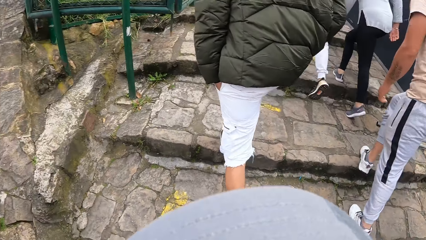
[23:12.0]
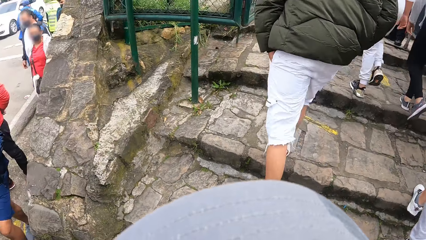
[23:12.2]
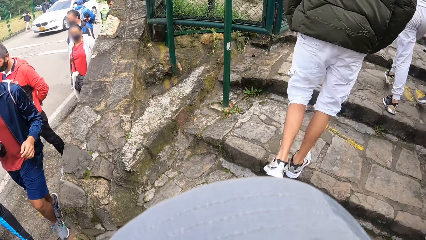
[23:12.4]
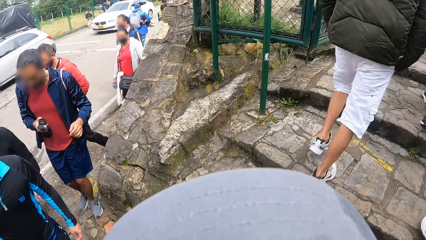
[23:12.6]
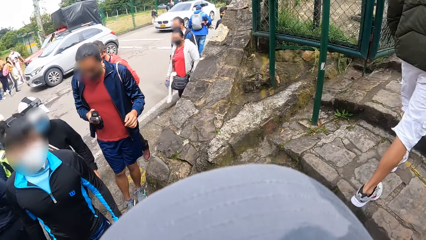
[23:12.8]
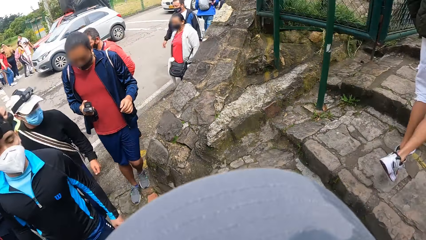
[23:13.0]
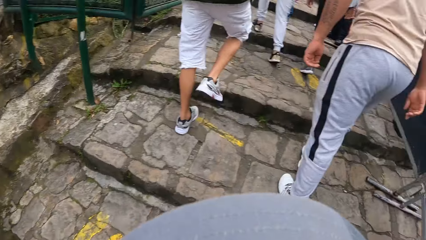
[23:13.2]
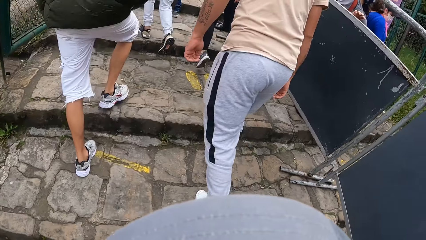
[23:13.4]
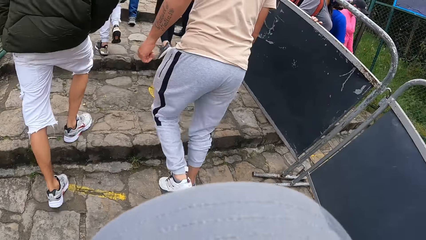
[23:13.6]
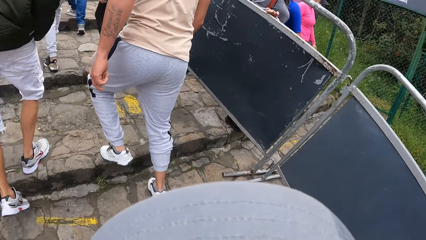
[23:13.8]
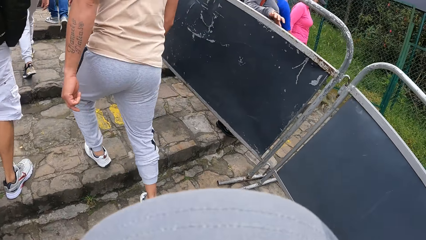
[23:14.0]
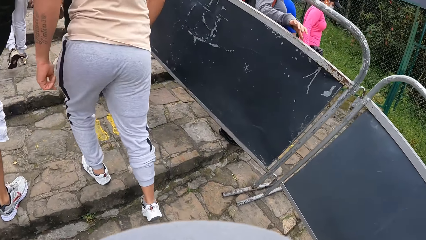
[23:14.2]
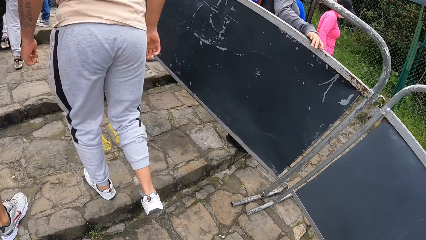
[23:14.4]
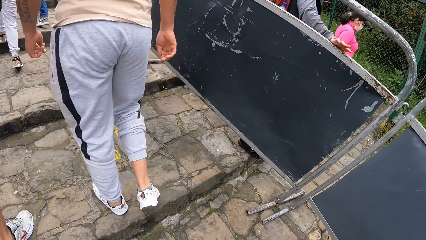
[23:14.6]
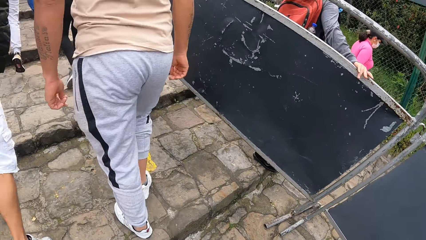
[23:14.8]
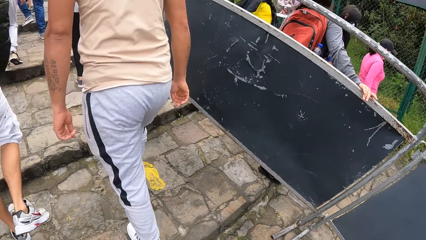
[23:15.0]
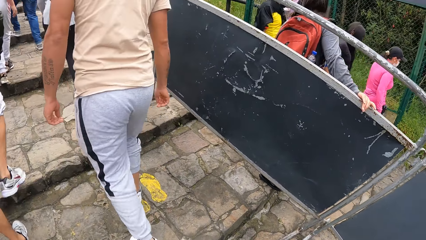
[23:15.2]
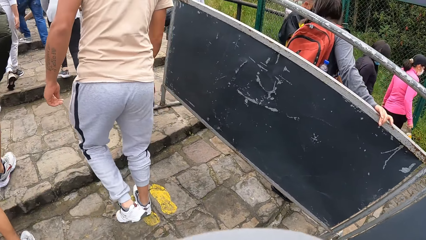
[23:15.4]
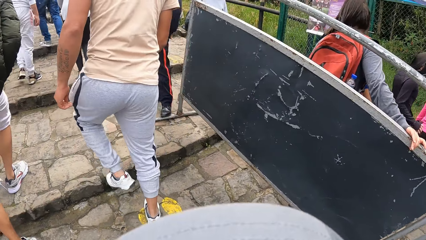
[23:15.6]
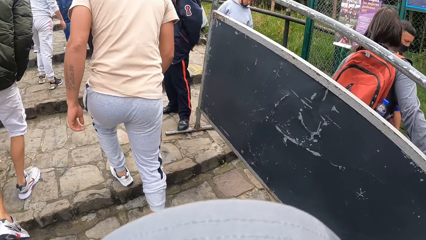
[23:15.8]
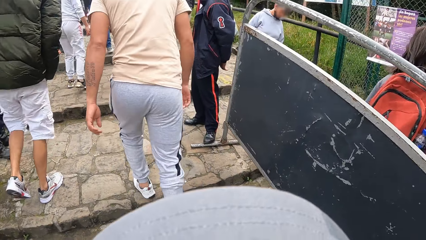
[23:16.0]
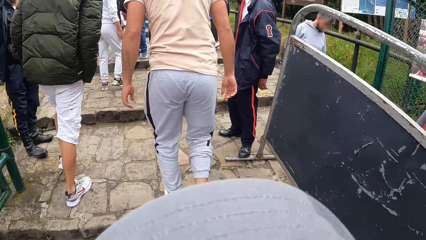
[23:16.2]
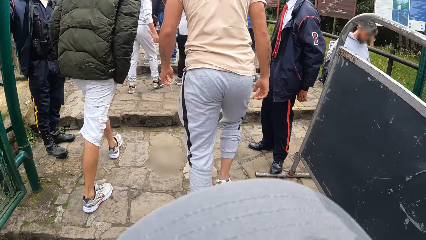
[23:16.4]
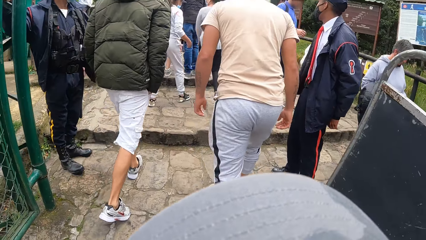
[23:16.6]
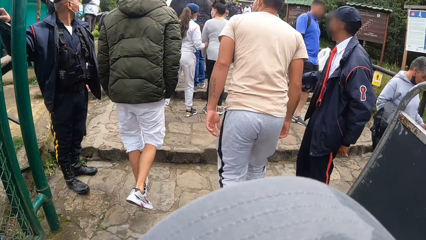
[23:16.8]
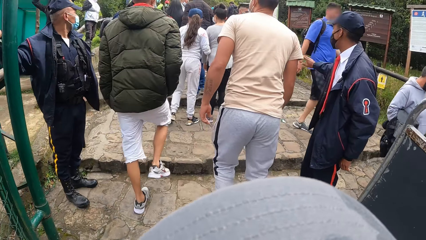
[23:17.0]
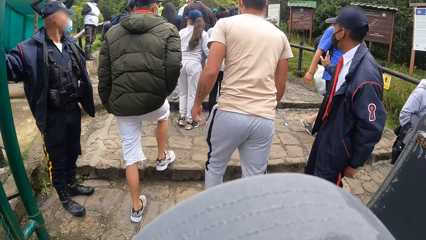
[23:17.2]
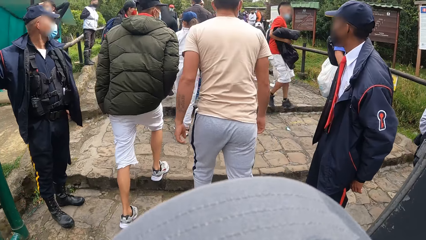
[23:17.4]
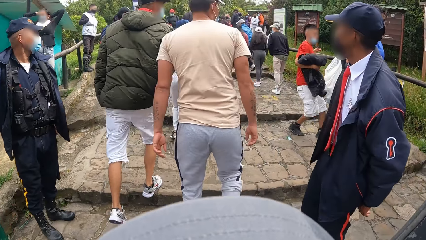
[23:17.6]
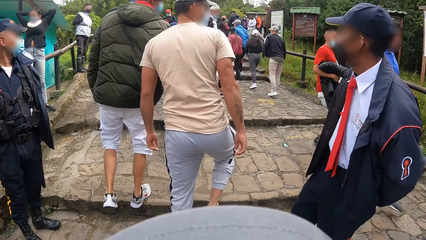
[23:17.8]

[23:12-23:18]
A man, another man, and a third man walk up the steep ramp.

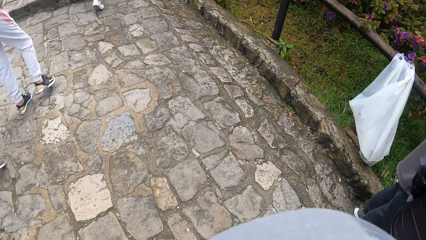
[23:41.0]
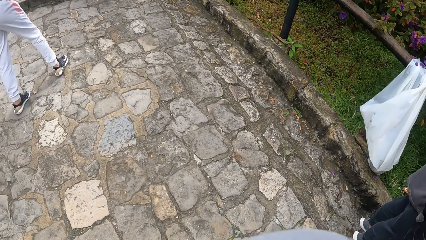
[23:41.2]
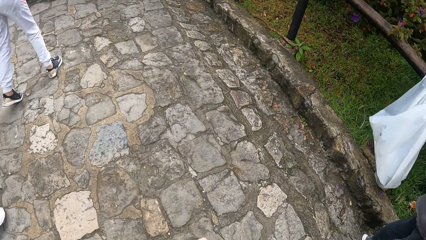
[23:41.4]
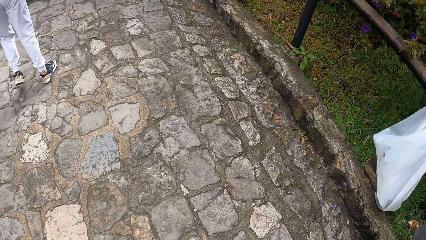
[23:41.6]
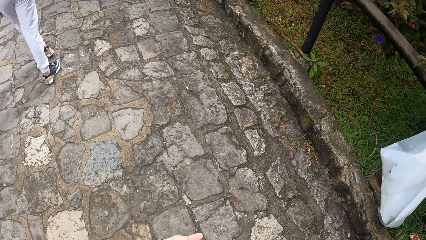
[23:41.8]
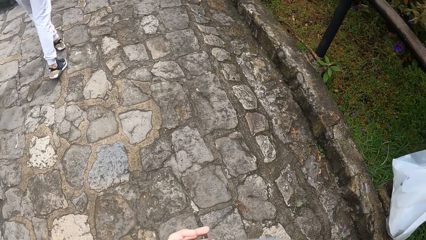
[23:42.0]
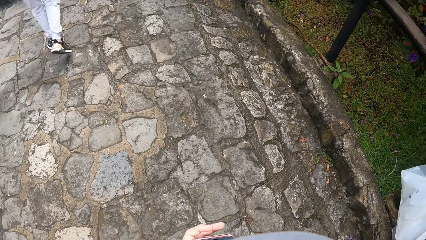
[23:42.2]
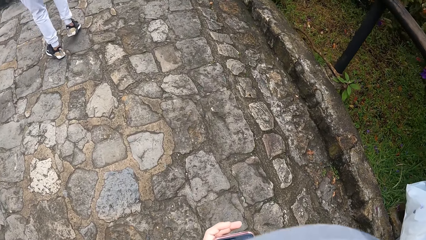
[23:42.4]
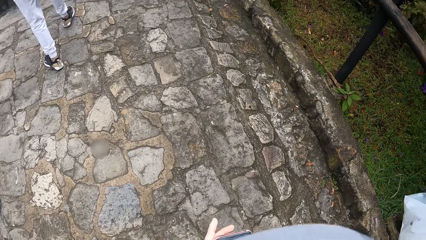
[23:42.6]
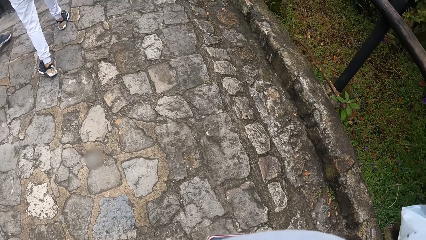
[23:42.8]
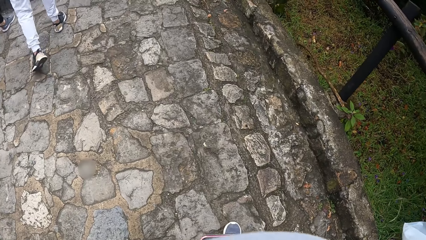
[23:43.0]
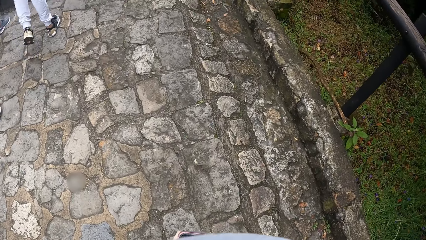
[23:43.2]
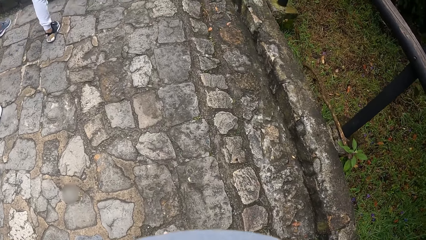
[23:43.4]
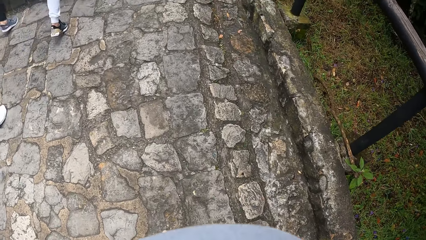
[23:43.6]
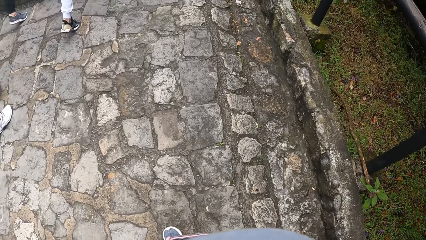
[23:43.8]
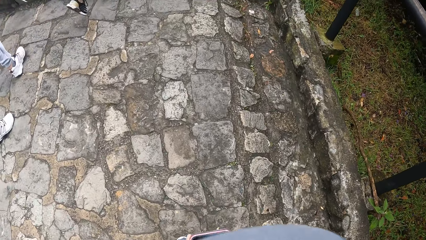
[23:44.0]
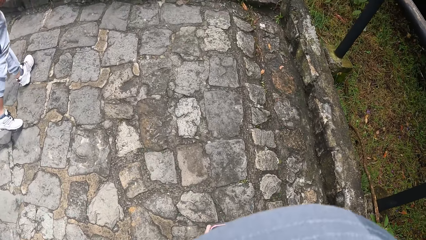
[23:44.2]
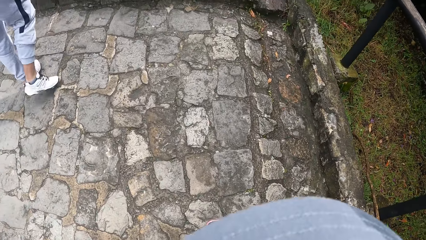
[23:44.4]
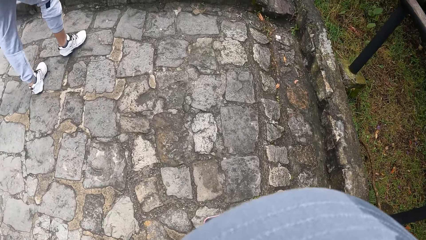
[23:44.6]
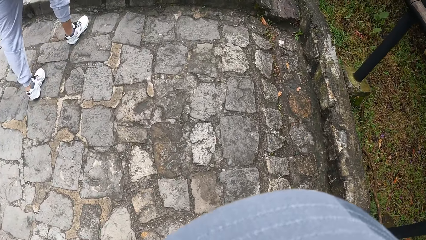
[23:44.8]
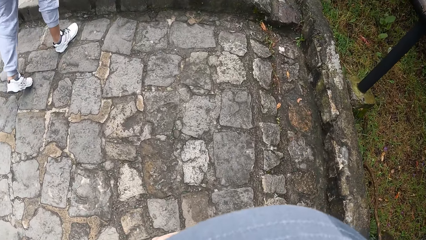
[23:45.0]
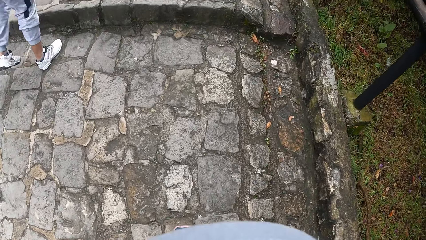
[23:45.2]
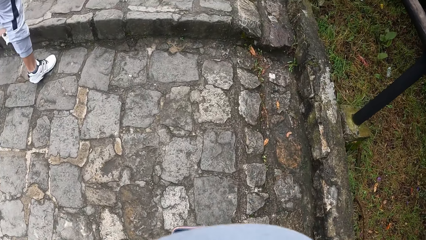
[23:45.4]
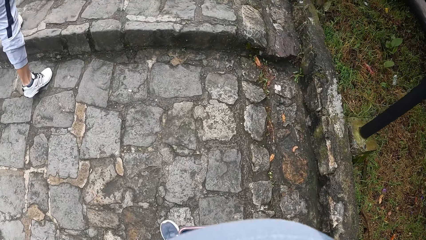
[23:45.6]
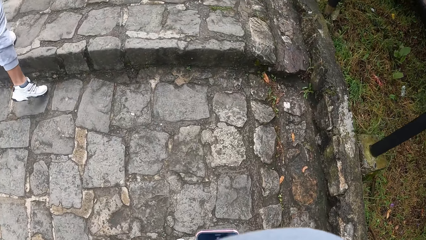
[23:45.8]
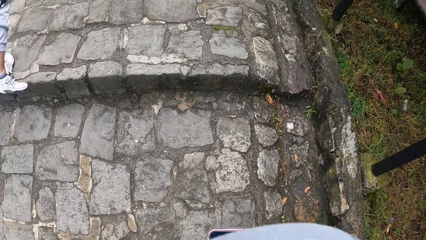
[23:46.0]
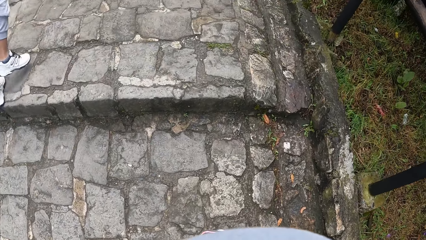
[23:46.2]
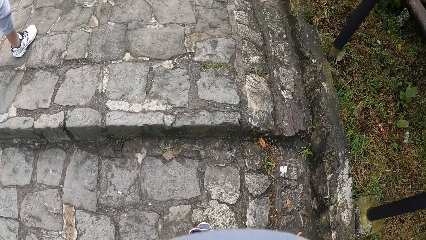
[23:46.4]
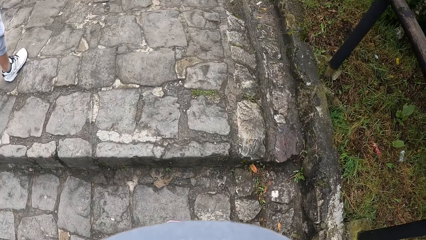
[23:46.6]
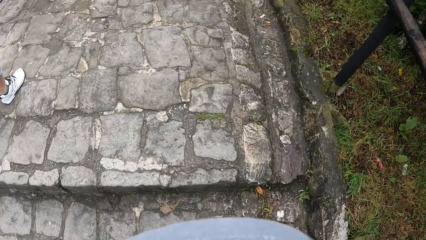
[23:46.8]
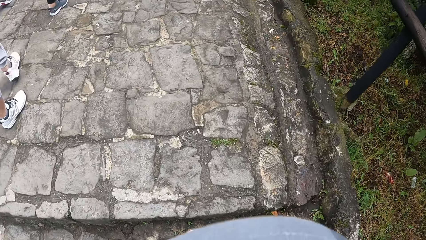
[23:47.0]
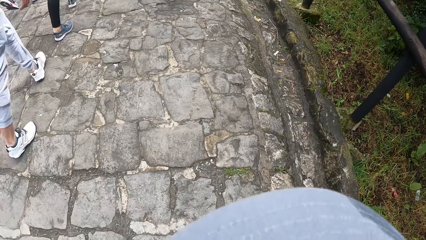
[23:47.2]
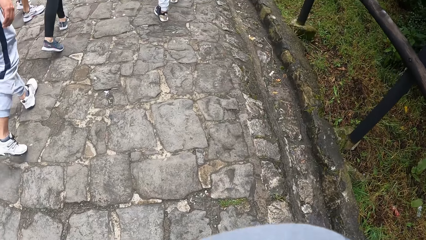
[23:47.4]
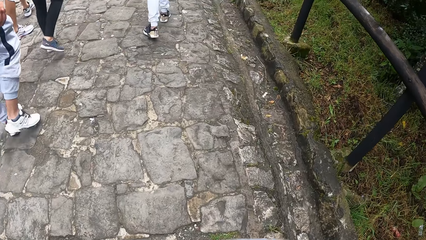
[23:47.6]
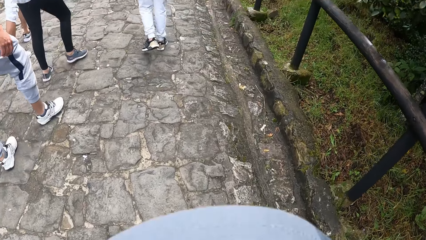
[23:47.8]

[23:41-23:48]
The camera wearer operates a phone with his two hands.
